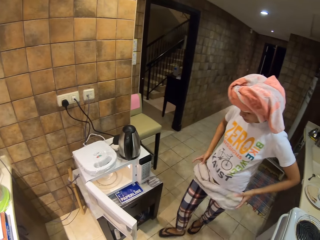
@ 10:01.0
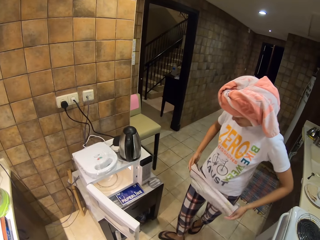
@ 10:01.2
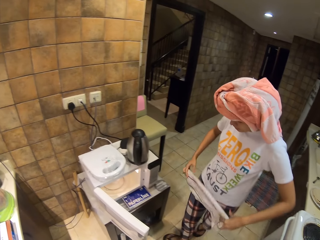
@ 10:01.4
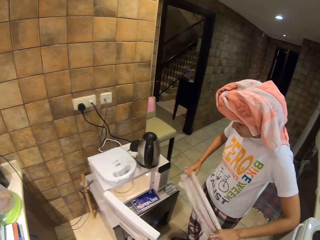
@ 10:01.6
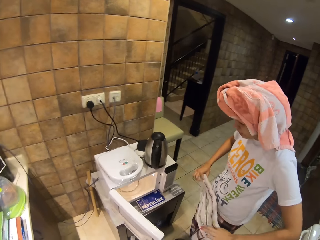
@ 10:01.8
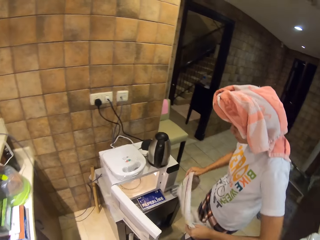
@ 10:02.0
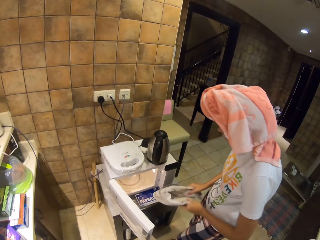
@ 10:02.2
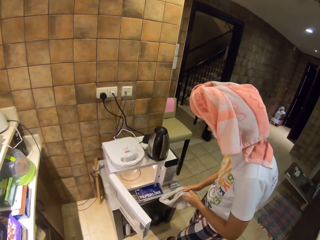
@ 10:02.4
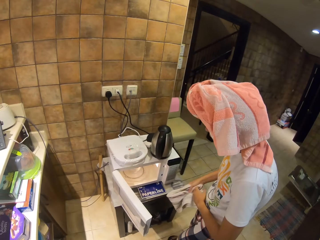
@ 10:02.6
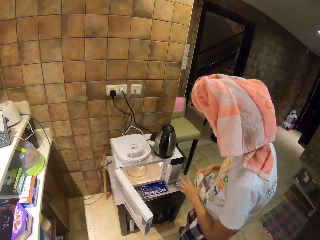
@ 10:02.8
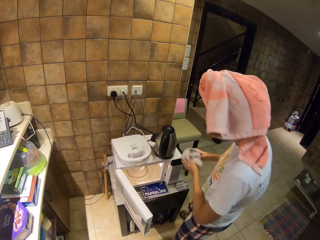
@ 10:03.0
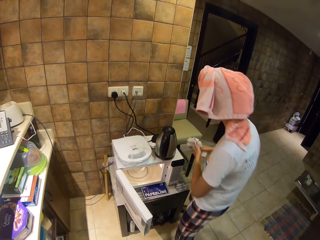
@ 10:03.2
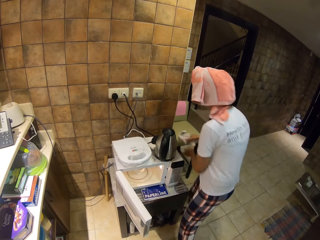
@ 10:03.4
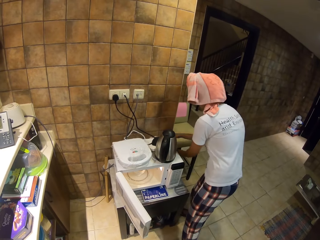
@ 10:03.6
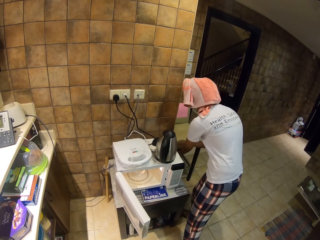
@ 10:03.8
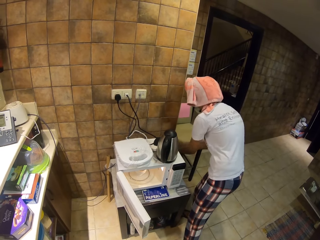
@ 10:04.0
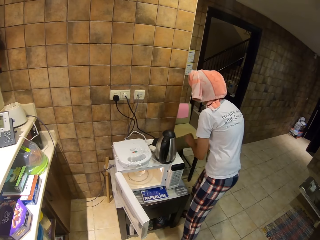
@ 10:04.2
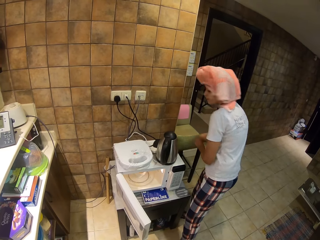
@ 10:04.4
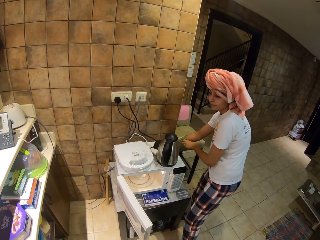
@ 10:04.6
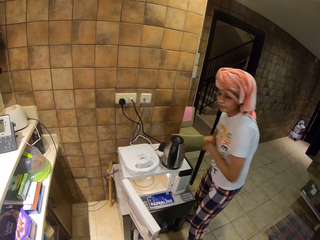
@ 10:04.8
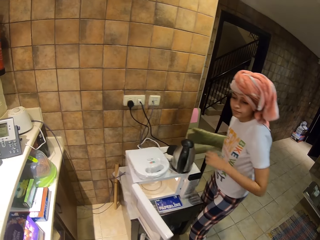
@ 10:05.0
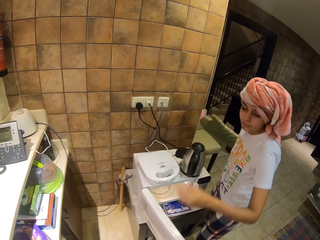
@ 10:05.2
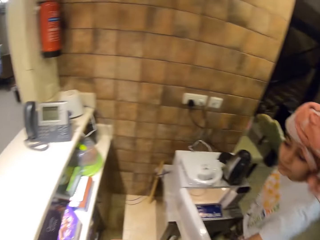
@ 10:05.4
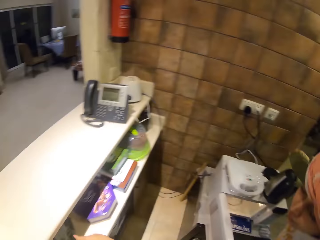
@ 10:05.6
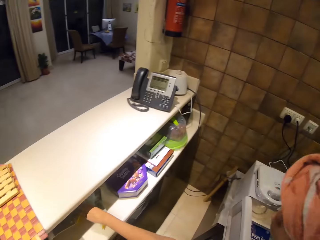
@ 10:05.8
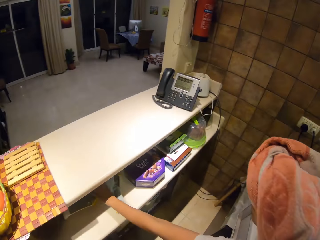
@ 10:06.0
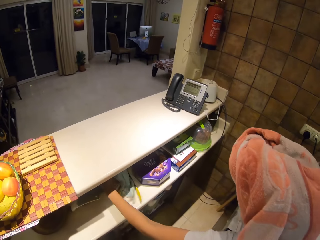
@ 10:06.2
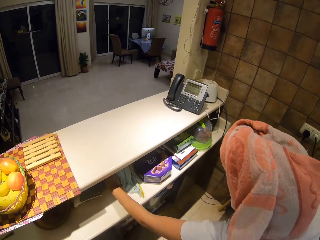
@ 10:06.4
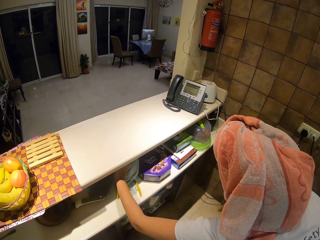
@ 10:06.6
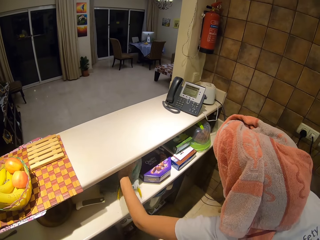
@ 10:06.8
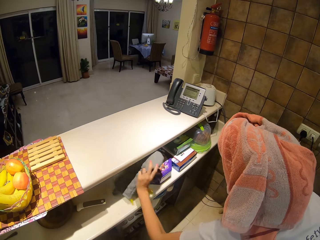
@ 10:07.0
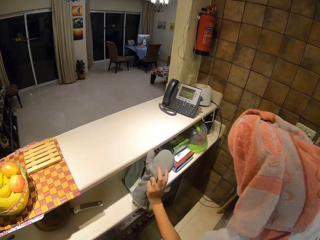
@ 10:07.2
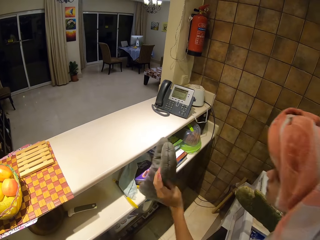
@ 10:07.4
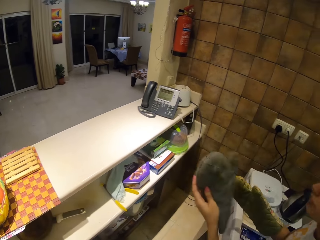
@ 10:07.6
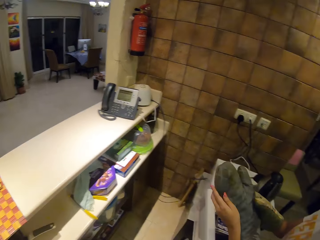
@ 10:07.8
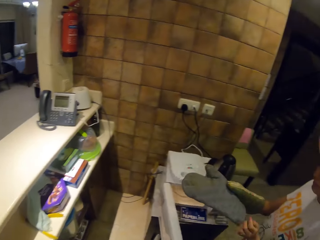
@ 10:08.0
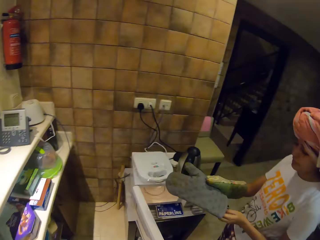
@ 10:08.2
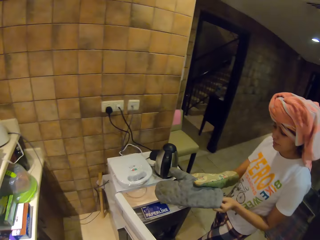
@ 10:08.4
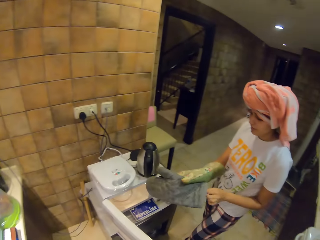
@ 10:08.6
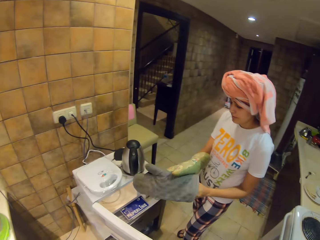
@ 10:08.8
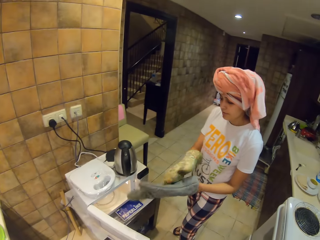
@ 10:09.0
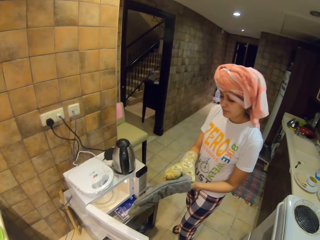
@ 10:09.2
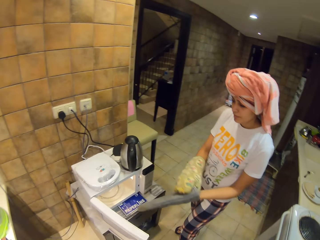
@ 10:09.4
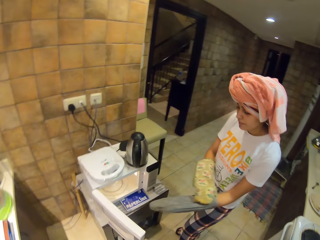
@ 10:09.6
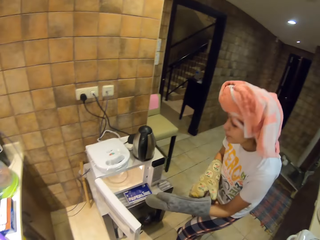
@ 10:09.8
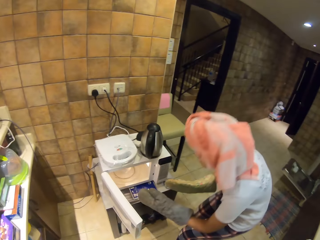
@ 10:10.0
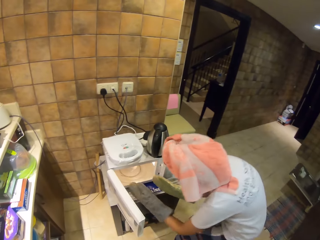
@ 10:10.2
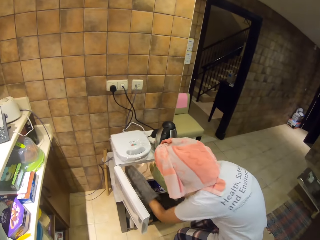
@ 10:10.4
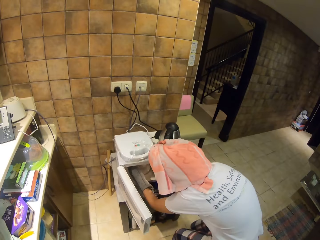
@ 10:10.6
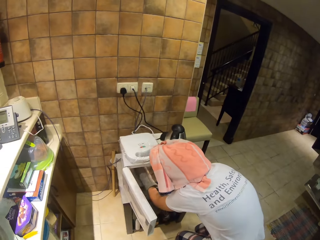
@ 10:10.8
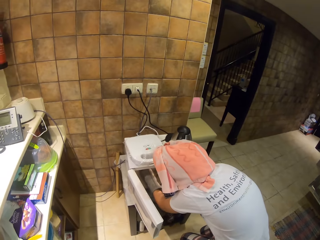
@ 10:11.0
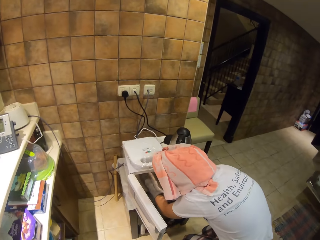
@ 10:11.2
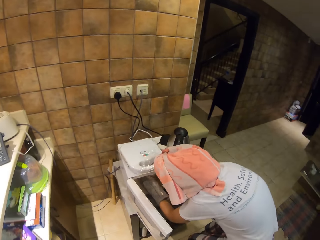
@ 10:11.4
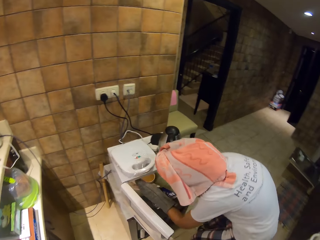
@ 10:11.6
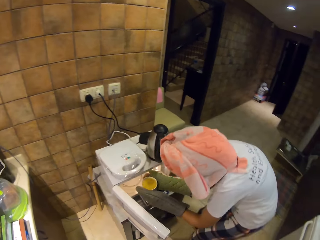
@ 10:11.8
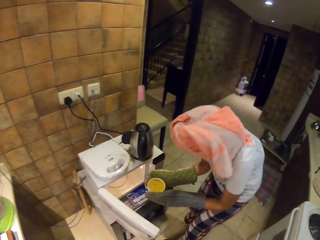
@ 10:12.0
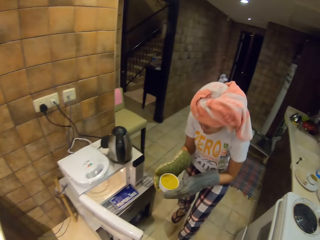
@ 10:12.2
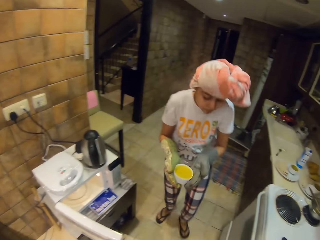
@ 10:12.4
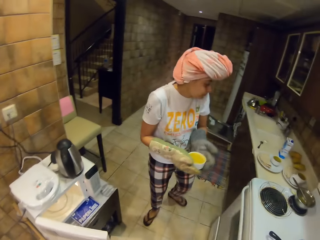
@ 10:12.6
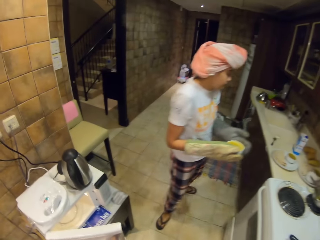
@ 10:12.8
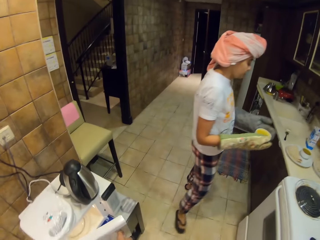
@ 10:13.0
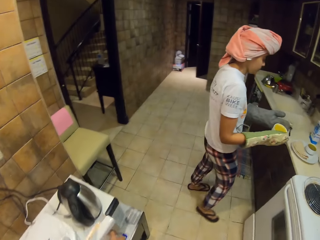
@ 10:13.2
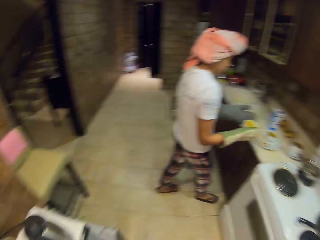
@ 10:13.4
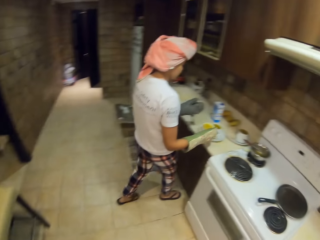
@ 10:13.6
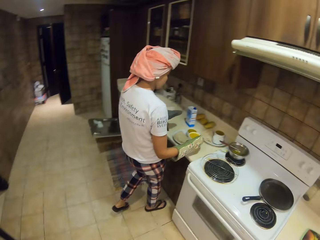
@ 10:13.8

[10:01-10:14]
A woman puts the cloth on the surface. The woman wears a mitten. The woman picks up the mitten. The woman wears the mitten. The woman picks up a bowl from the microwave.

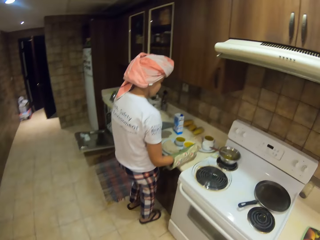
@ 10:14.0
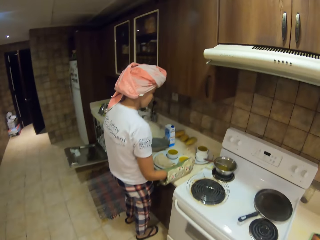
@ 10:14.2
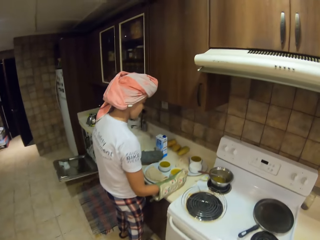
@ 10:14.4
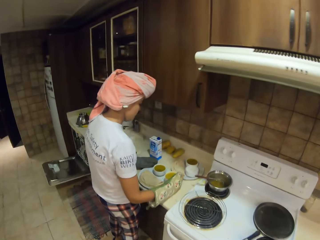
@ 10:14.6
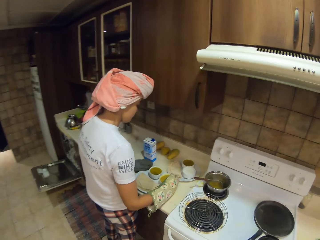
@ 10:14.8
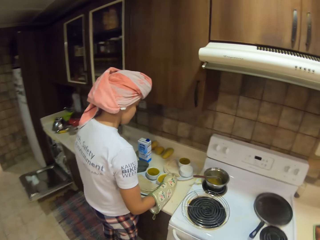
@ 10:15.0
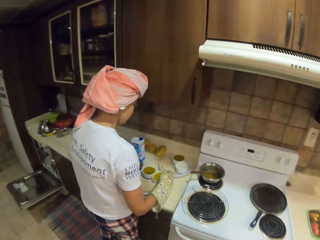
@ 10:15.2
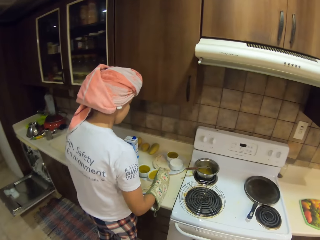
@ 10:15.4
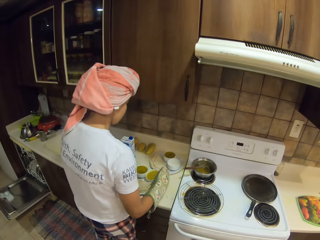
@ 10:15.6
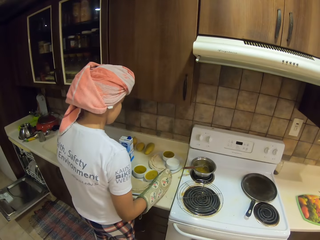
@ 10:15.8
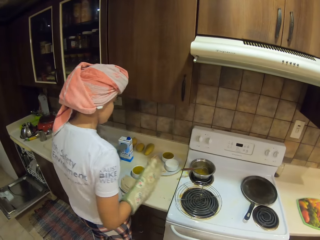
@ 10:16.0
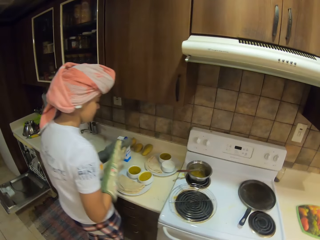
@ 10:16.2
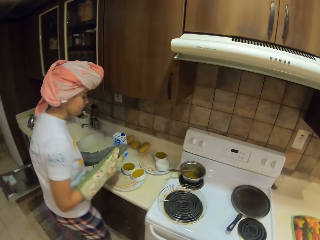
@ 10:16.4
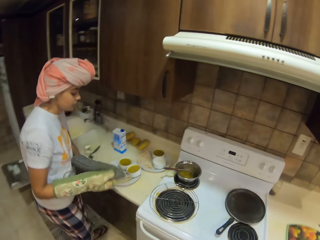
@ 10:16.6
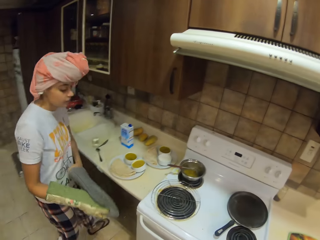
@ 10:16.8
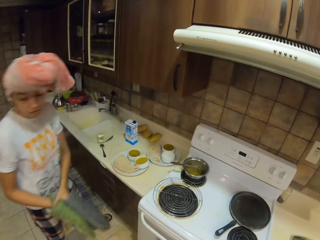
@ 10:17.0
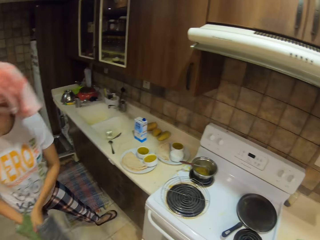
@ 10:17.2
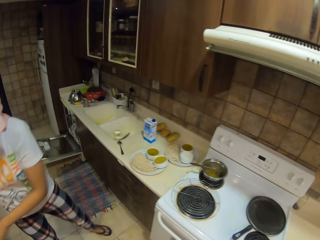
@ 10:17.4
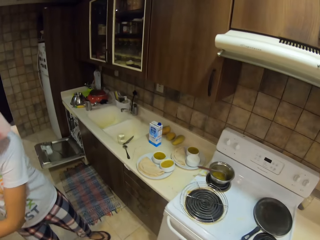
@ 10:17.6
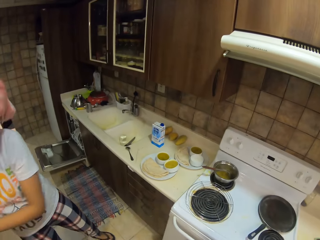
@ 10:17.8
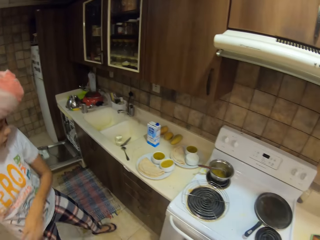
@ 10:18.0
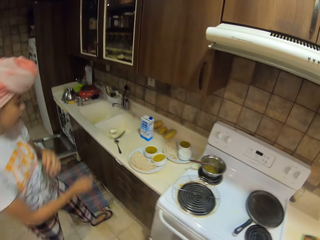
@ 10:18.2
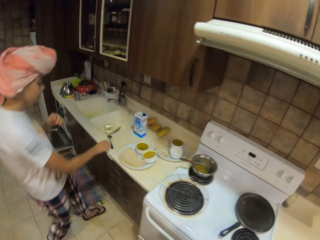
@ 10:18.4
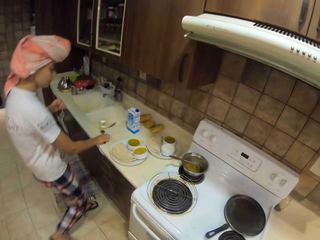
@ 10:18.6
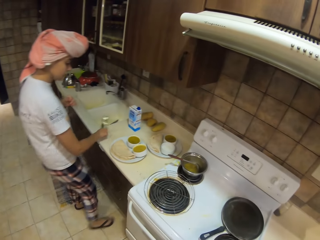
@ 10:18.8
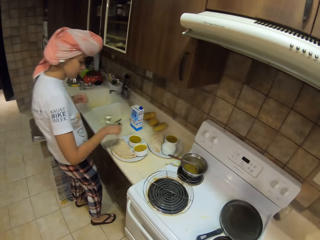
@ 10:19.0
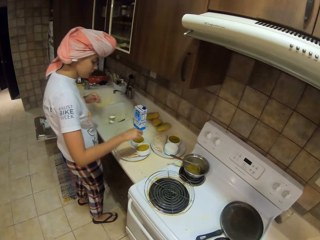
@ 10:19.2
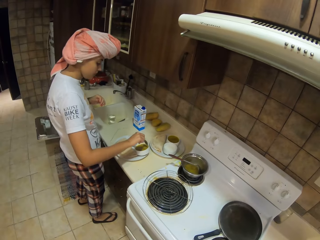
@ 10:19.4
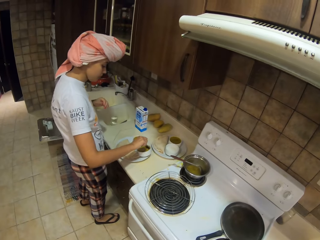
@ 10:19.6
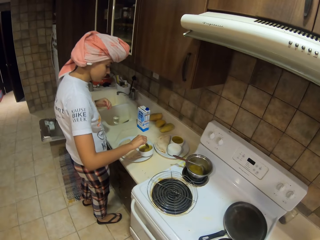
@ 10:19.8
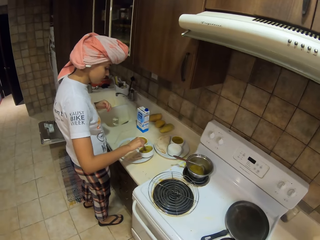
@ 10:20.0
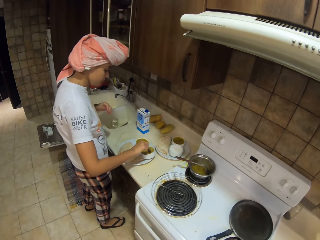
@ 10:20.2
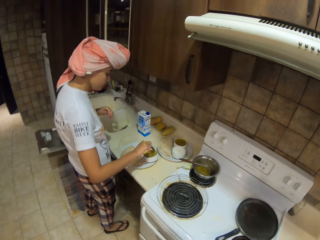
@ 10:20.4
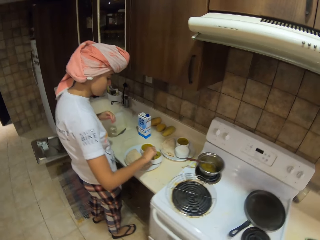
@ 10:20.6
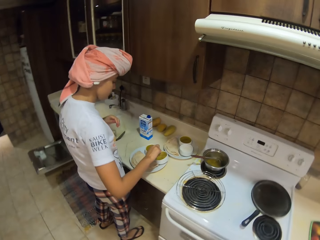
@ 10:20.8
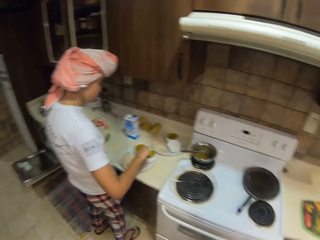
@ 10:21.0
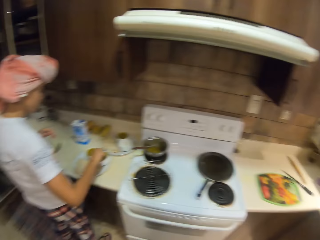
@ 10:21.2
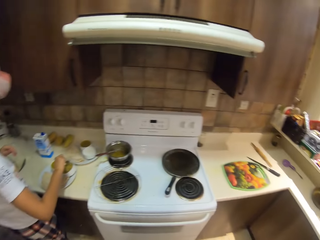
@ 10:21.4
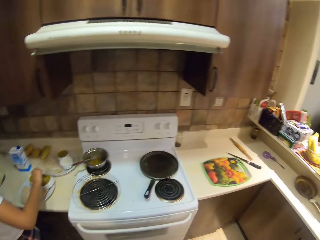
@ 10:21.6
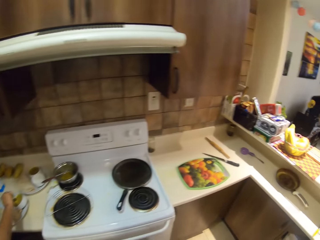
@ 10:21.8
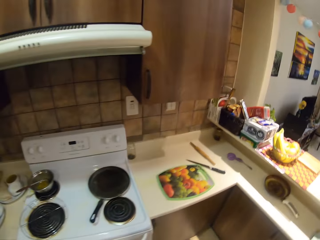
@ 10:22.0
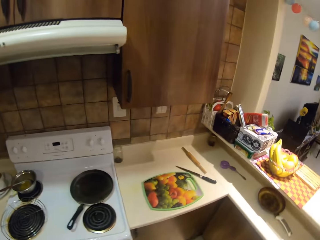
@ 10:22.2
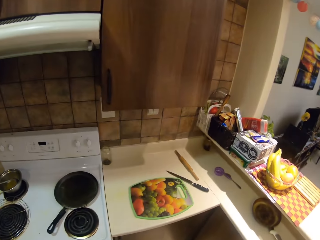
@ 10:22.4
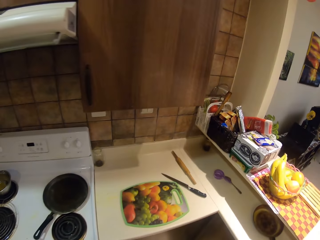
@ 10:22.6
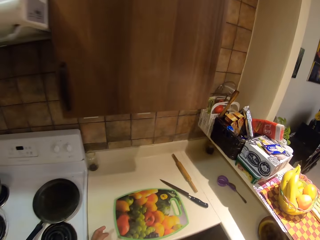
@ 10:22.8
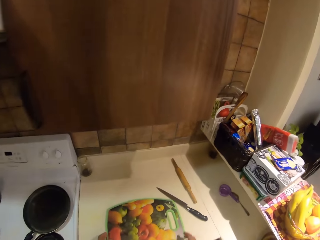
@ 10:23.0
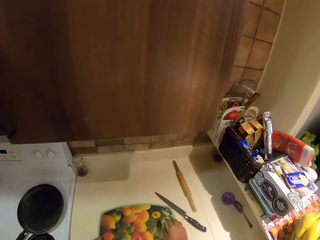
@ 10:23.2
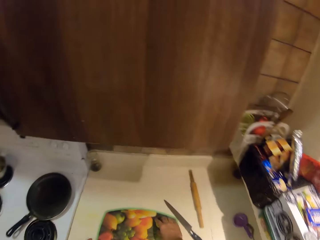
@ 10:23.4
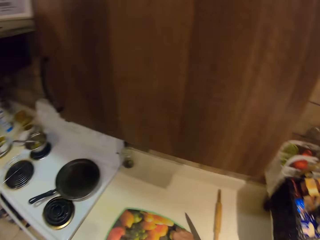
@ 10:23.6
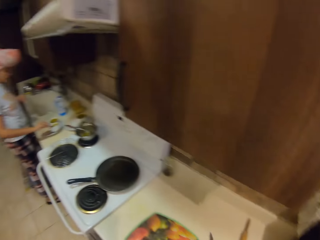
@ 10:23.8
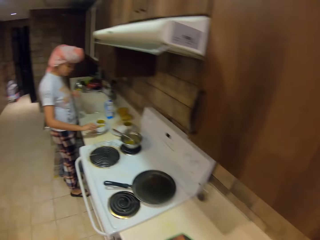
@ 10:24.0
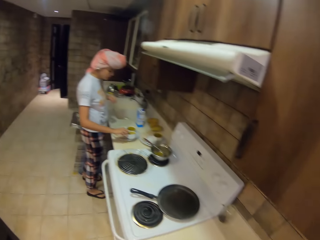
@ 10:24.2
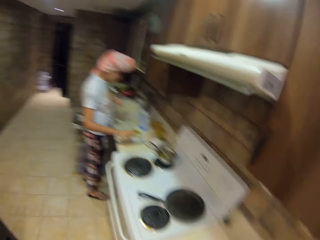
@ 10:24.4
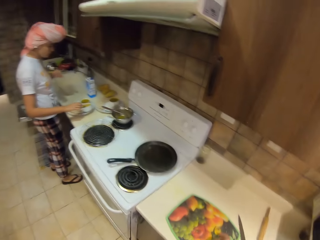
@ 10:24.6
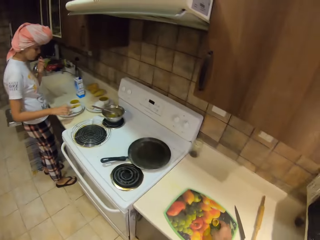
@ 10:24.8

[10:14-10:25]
A woman puts a bowl of soup on a plate. The woman removes a mitten. The woman picks up a spoon. The woman mixes the soup with the spoon. The camera wearer looks around.
